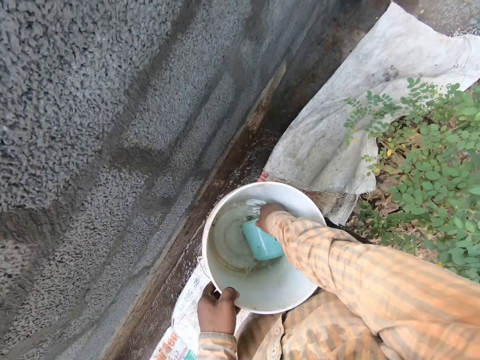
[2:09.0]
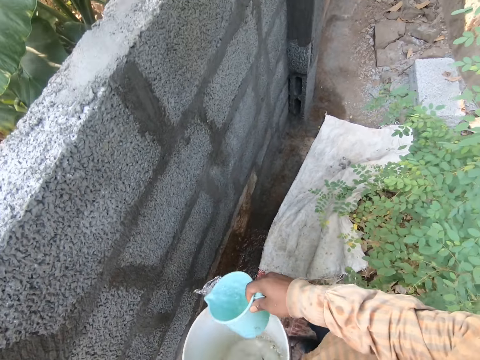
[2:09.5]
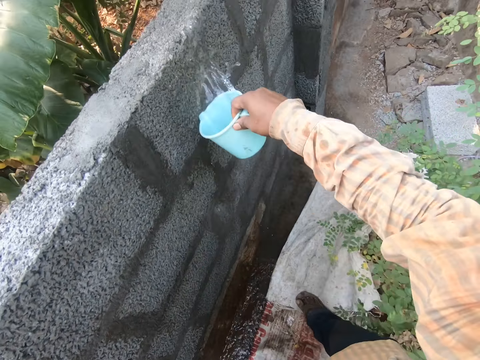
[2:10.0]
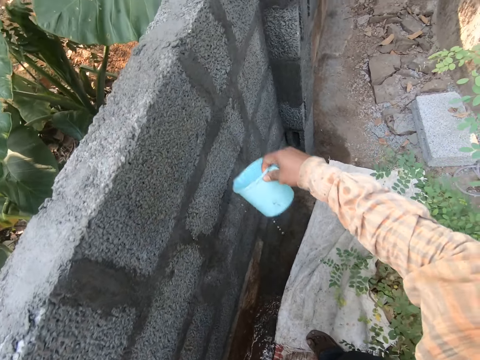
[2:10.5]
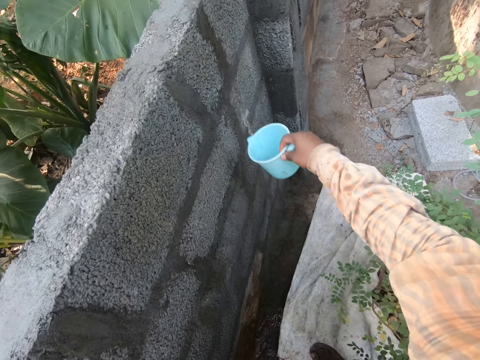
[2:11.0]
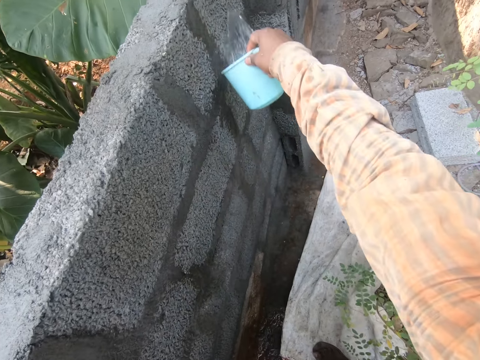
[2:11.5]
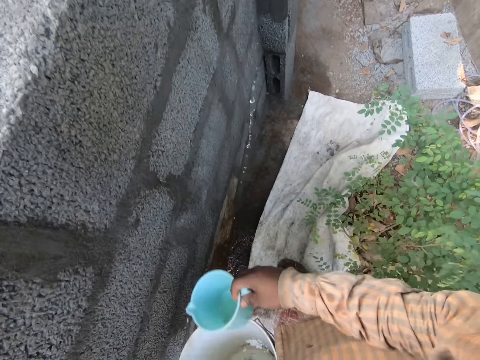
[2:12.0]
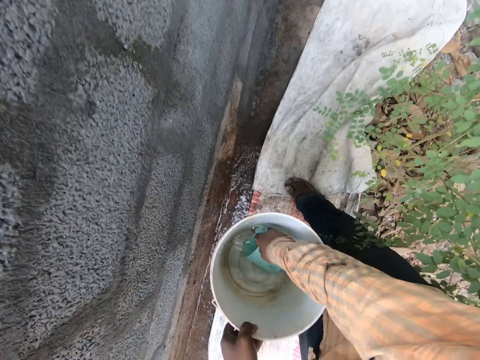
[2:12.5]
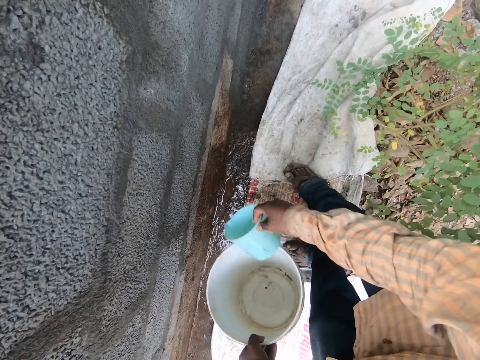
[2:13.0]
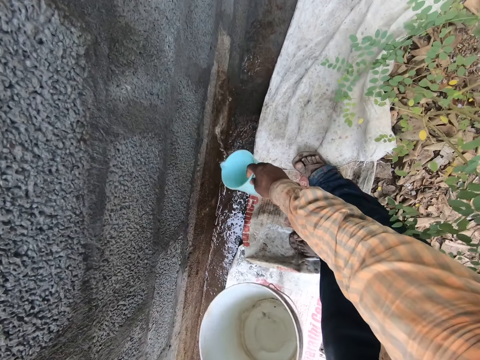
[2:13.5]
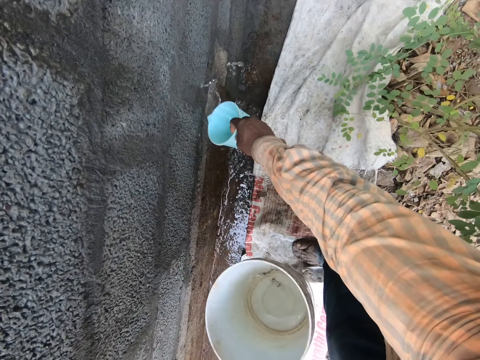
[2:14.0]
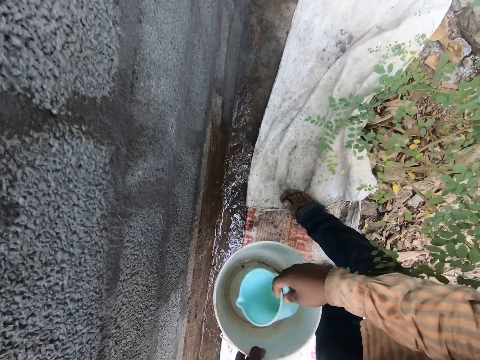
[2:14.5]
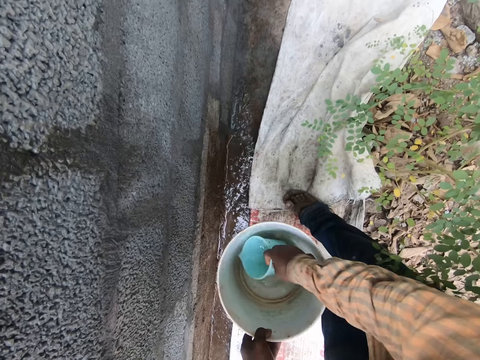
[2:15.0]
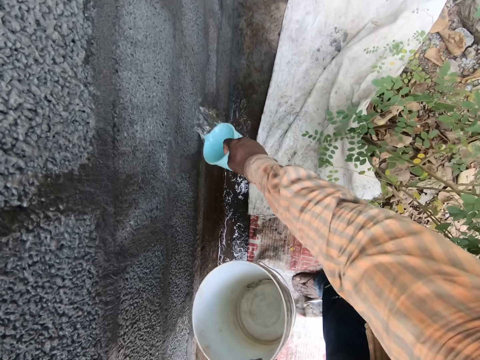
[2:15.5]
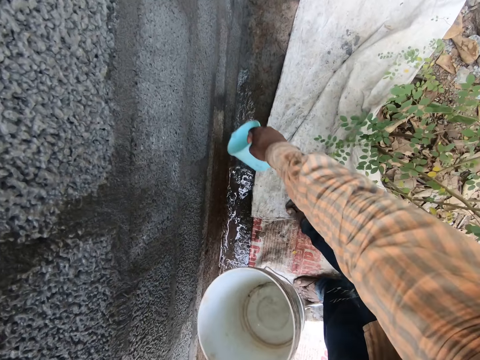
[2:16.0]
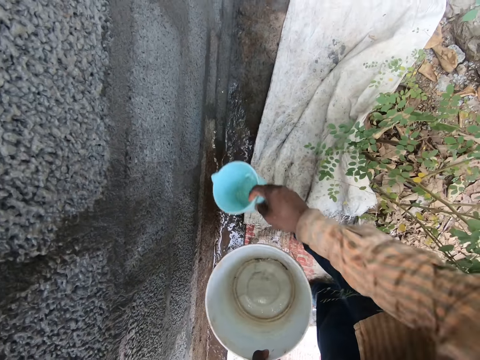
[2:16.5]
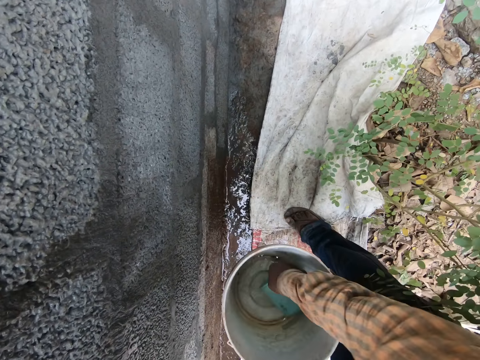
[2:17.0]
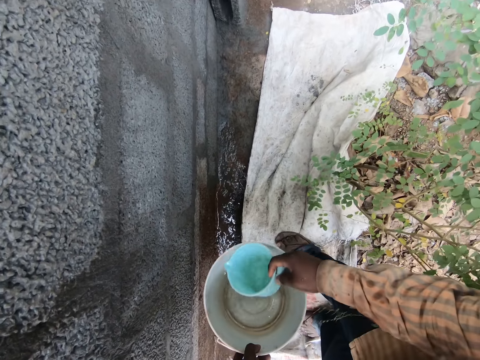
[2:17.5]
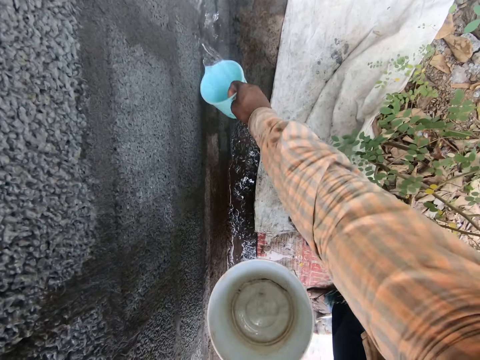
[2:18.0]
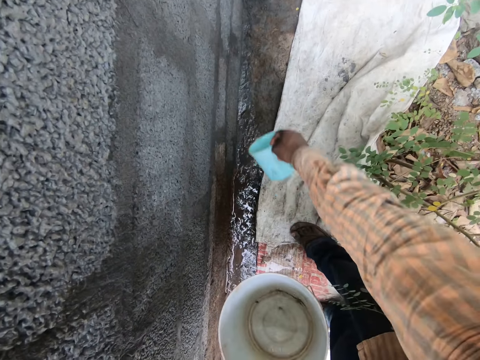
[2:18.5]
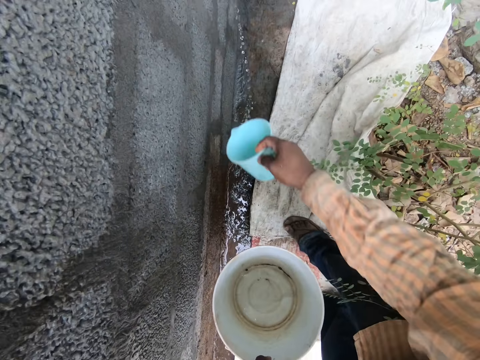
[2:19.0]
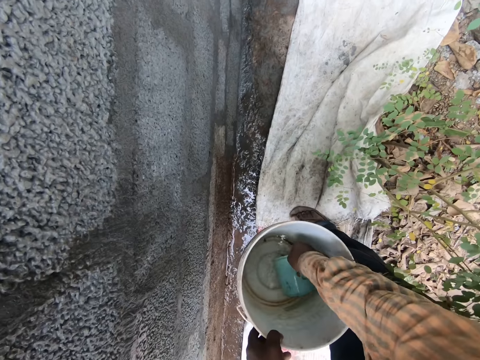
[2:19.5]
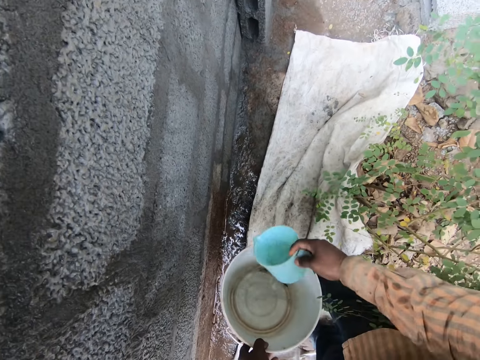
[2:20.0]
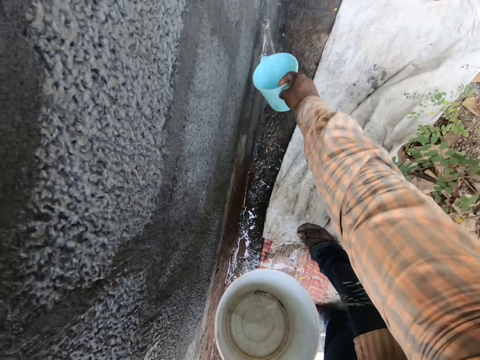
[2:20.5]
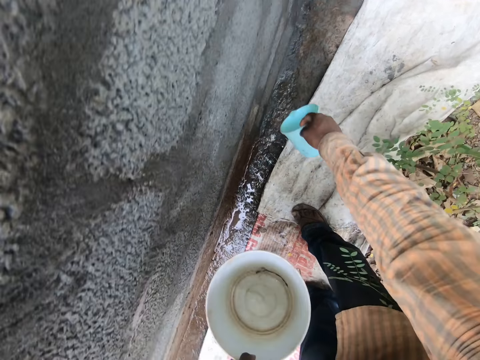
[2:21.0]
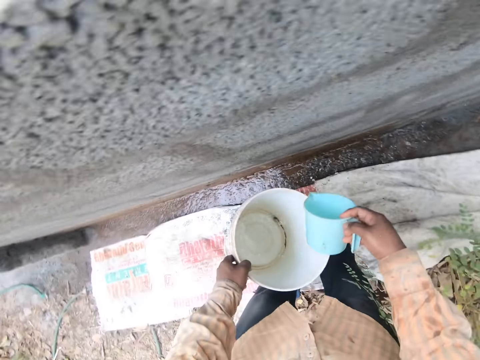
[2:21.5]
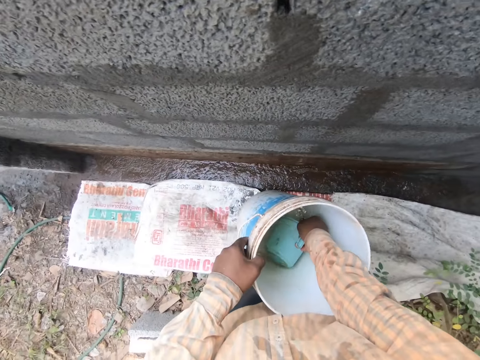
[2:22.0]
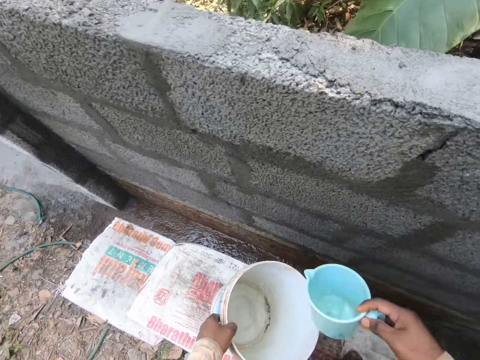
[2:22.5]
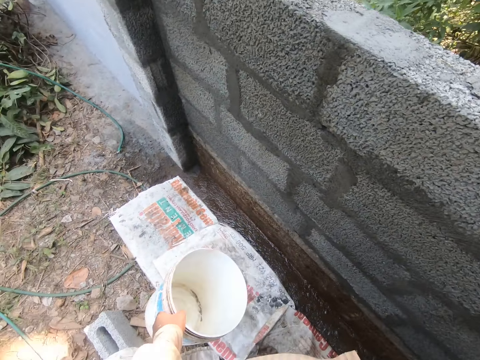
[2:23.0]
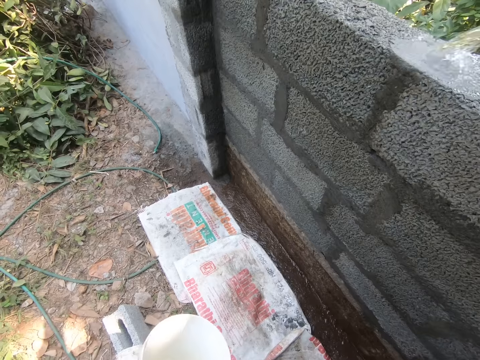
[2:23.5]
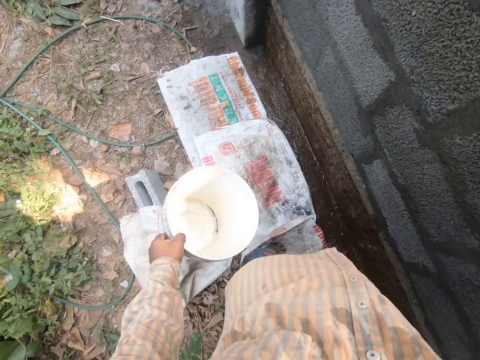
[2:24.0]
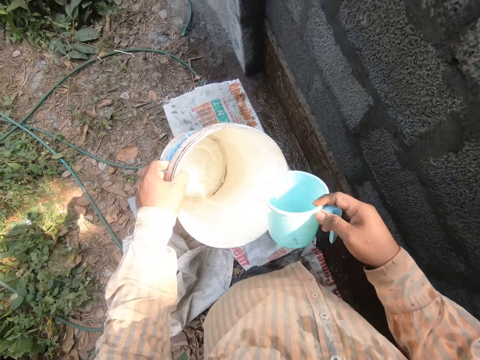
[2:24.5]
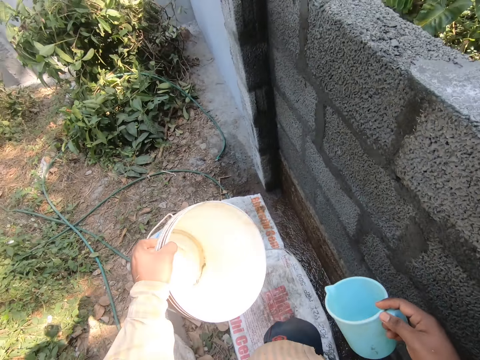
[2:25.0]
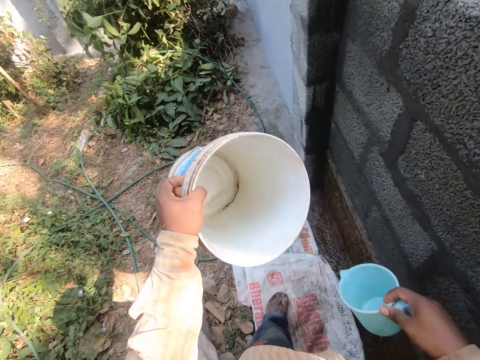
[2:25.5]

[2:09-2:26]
The camera wearer scoops water from the bucket. They pour water on the wall. They scoop water from the bucket. They pour water on the wall. They scoop water from the bucket. They pour water on the wall. They scoop water from the bucket. They pour water on the wall. They scoop water from the bucket. They pour water on the wall. They scoop water from the bucket. They pour water on the wall.

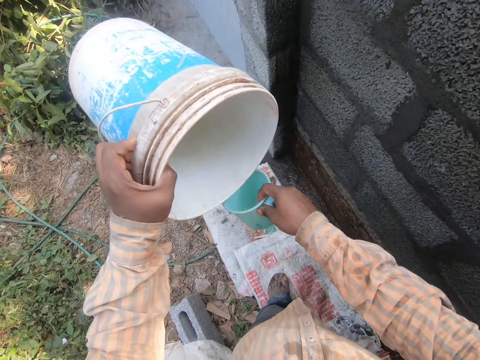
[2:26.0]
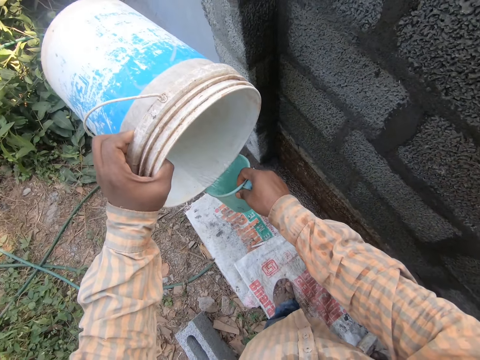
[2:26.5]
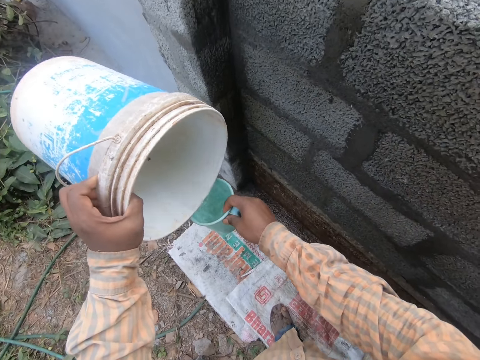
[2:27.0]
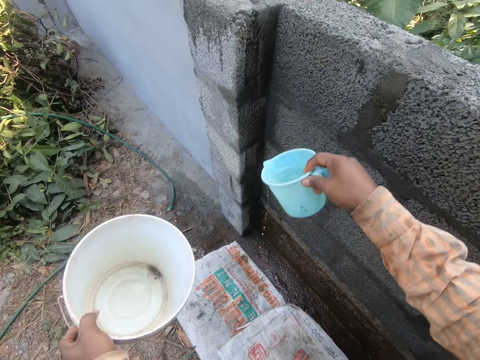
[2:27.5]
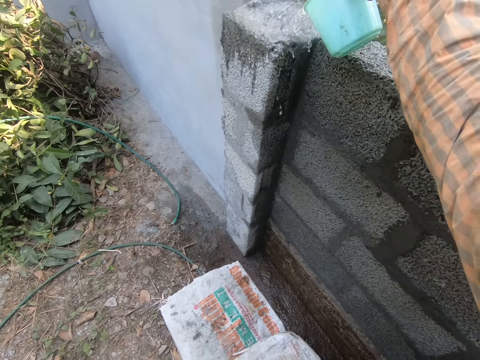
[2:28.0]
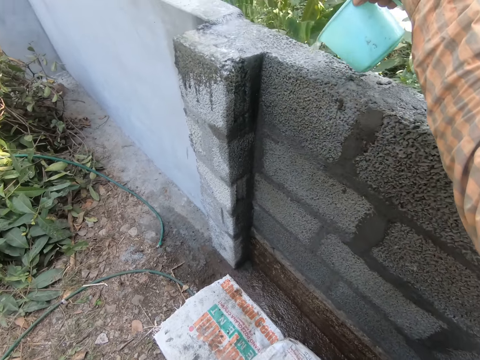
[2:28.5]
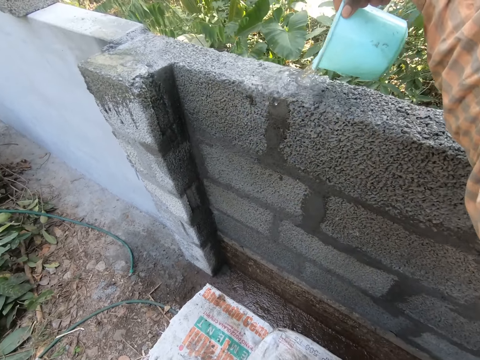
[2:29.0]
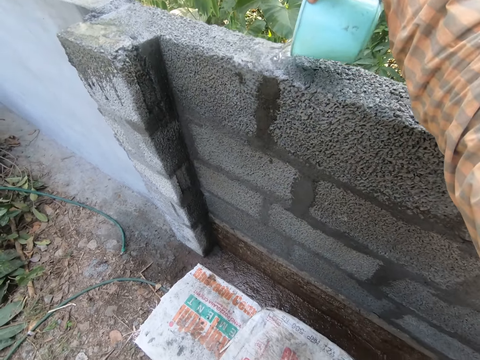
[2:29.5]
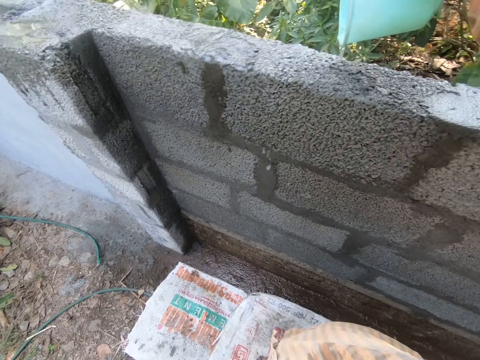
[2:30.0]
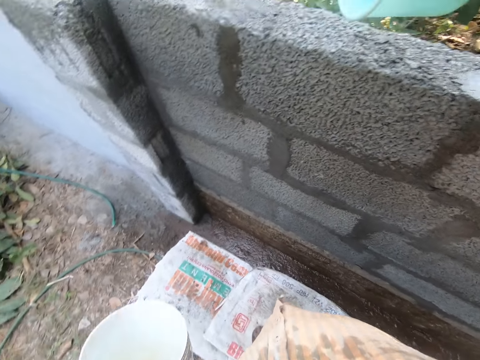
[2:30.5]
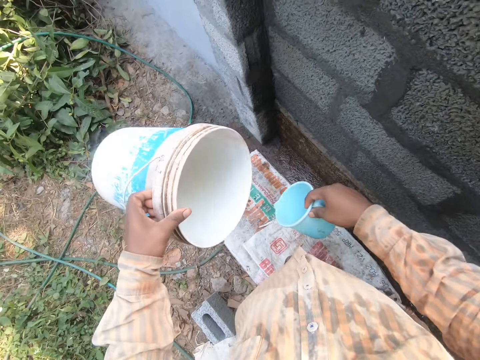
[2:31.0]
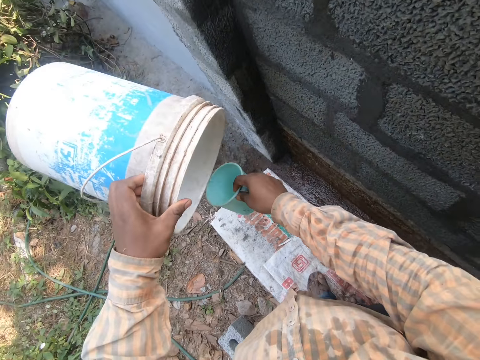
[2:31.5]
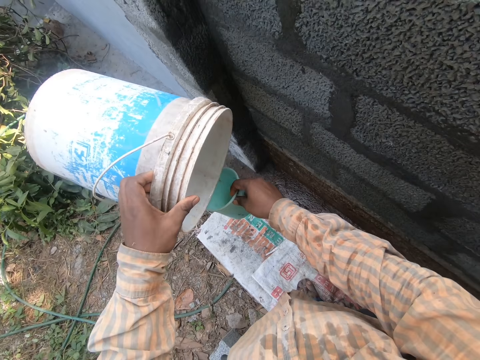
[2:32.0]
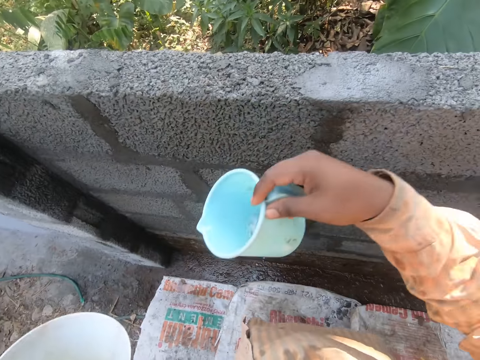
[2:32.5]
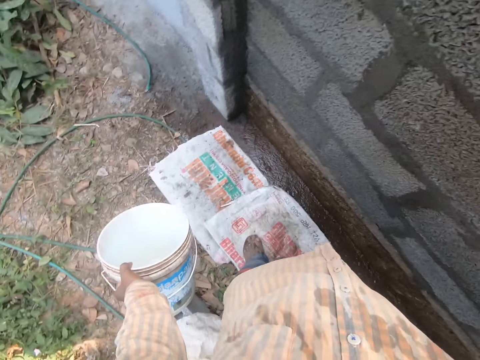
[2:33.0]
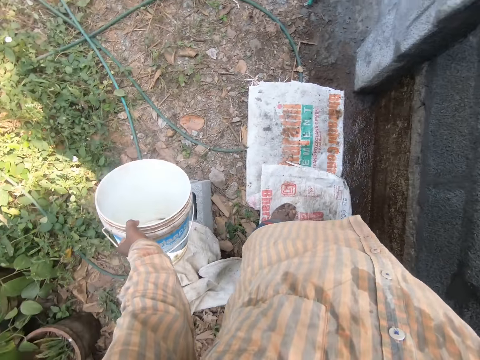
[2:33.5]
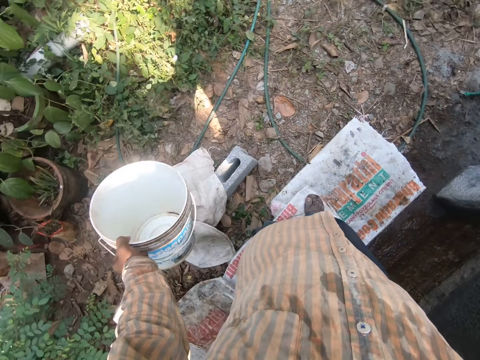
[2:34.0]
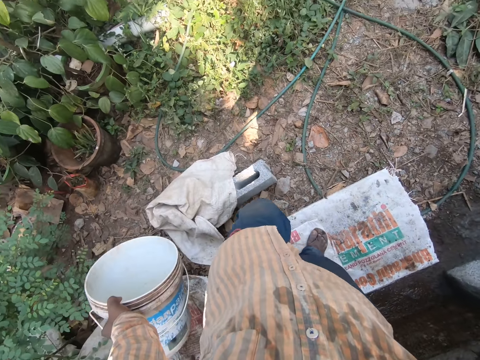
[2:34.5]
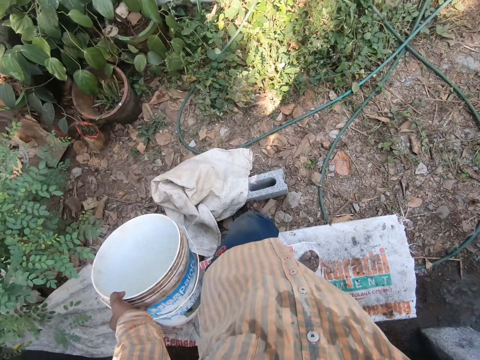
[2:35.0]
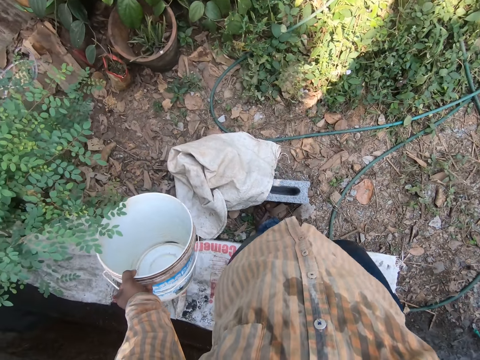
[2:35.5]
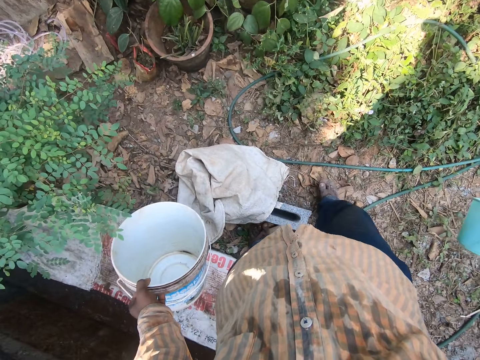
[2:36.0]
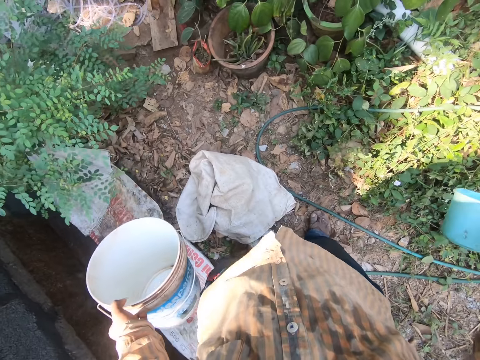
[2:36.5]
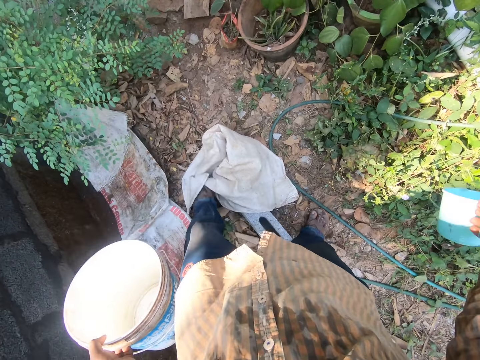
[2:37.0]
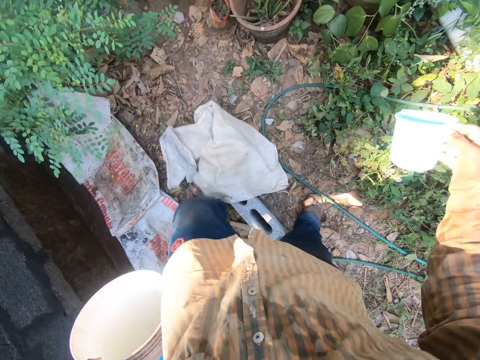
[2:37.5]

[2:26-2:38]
The camera wearer pours water from the bucket to the jug. They pour water on the wall. They pour water from the bucket to the jug. They pour water on the wall. They walk around the area.
